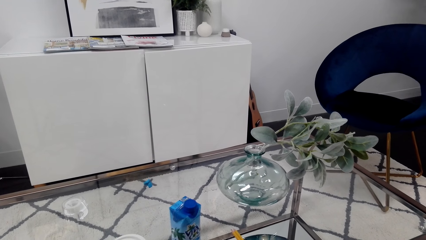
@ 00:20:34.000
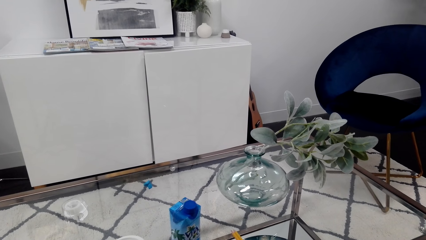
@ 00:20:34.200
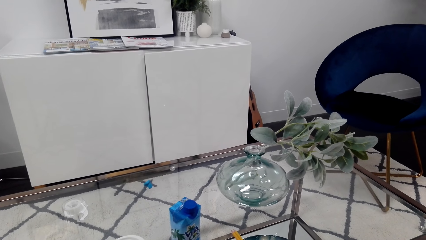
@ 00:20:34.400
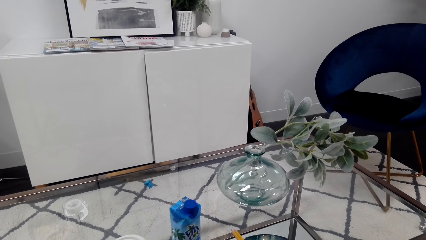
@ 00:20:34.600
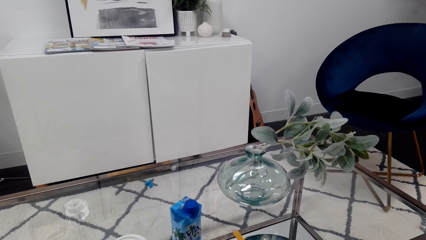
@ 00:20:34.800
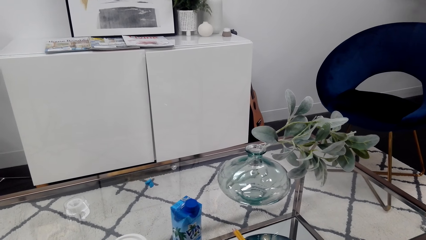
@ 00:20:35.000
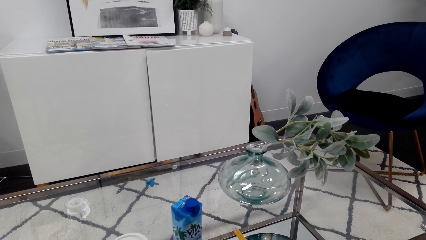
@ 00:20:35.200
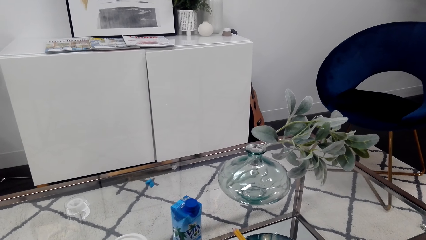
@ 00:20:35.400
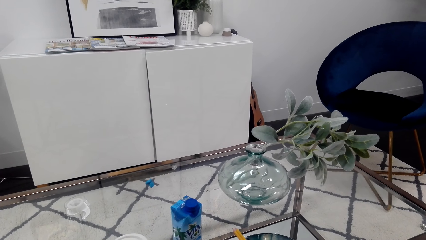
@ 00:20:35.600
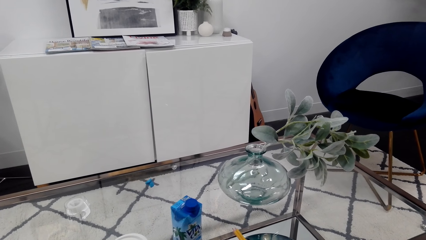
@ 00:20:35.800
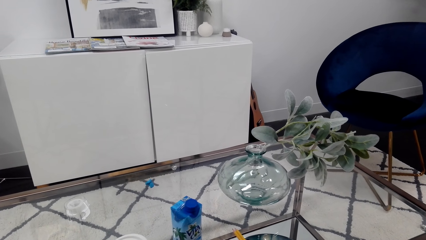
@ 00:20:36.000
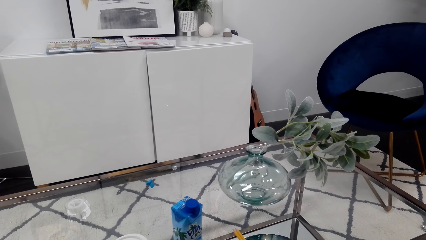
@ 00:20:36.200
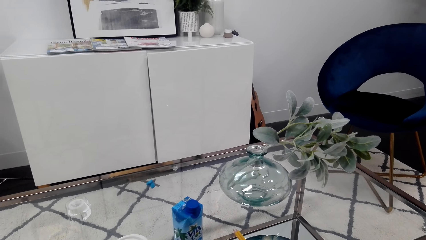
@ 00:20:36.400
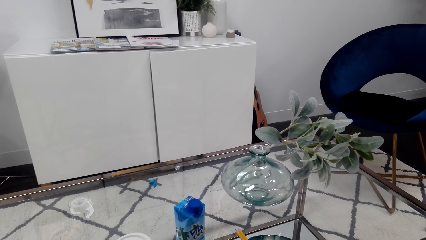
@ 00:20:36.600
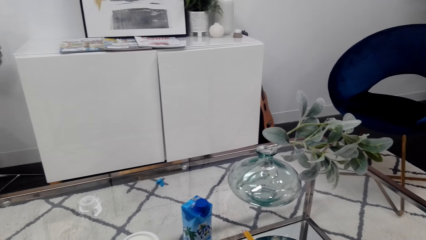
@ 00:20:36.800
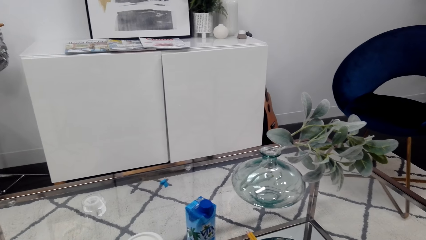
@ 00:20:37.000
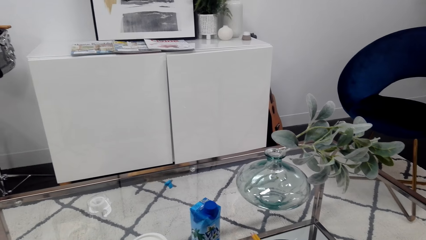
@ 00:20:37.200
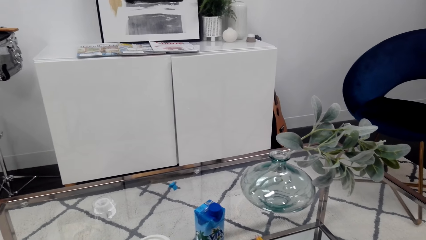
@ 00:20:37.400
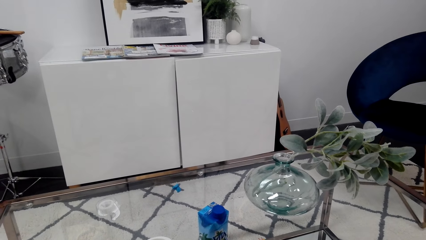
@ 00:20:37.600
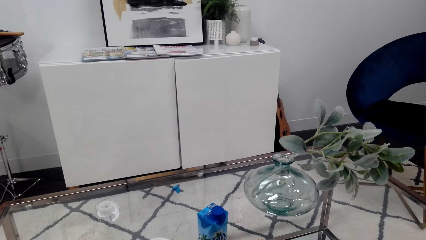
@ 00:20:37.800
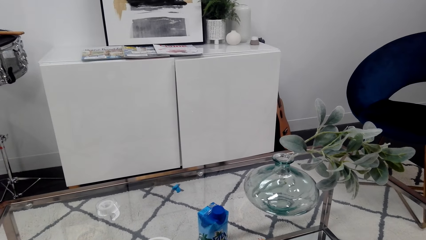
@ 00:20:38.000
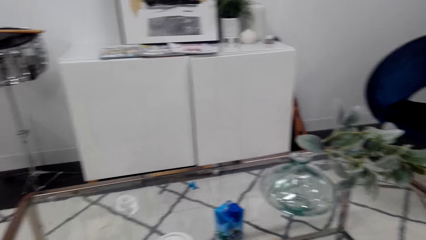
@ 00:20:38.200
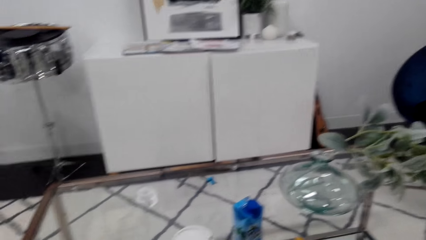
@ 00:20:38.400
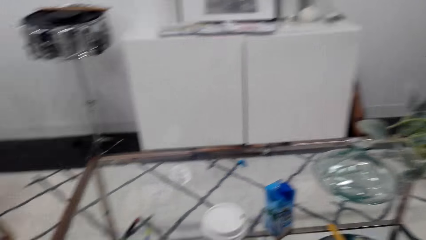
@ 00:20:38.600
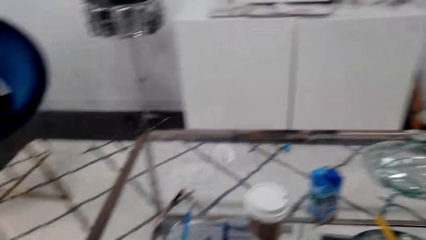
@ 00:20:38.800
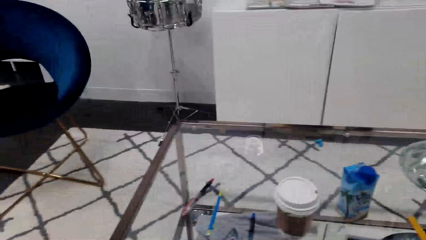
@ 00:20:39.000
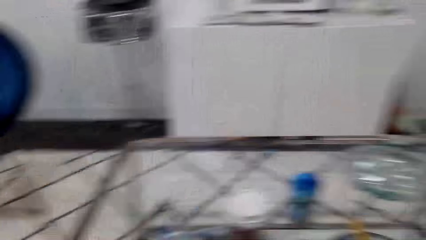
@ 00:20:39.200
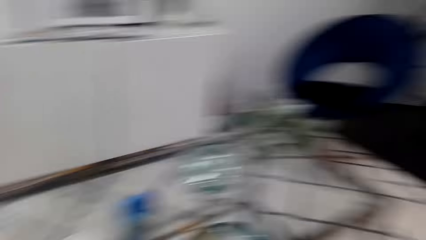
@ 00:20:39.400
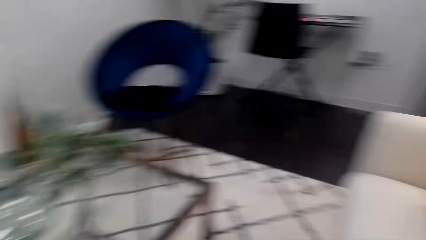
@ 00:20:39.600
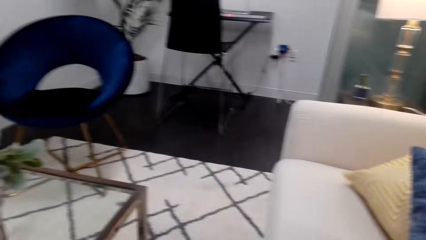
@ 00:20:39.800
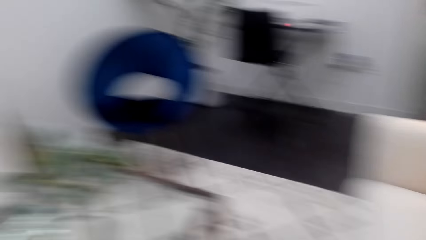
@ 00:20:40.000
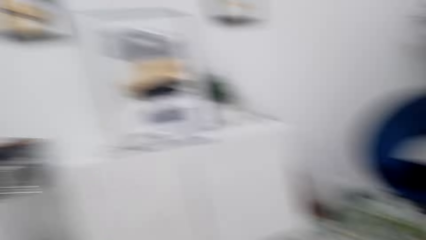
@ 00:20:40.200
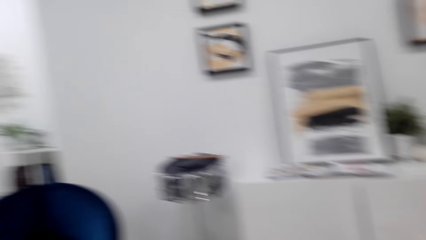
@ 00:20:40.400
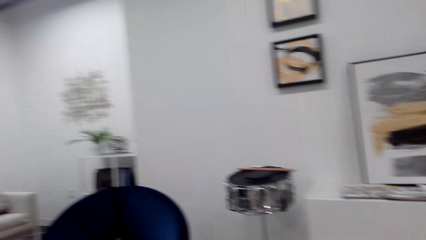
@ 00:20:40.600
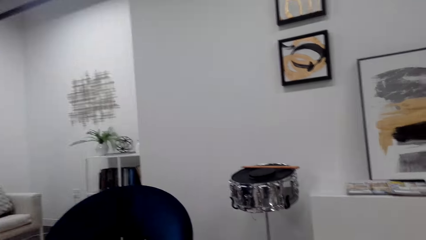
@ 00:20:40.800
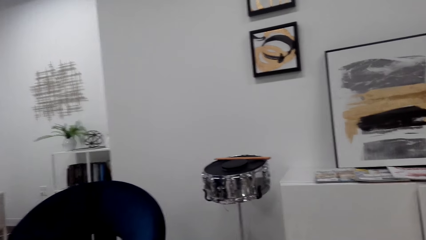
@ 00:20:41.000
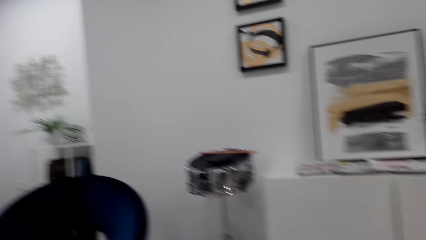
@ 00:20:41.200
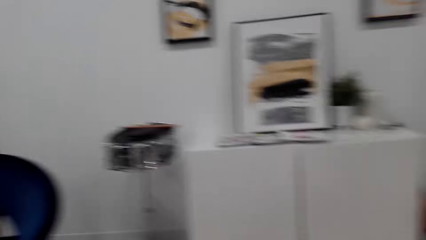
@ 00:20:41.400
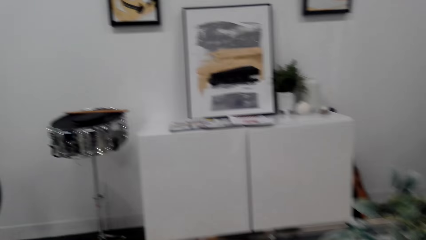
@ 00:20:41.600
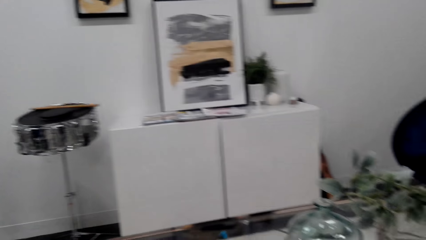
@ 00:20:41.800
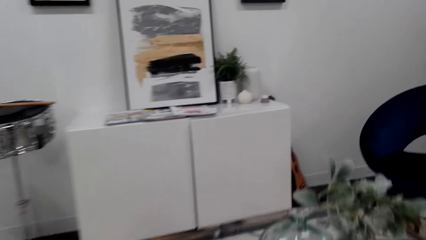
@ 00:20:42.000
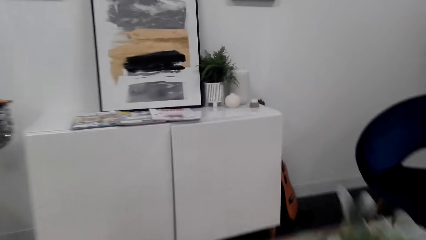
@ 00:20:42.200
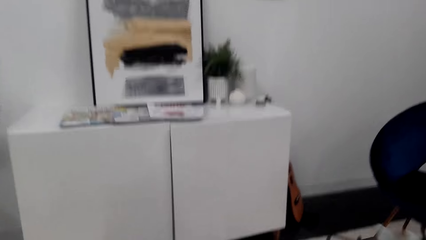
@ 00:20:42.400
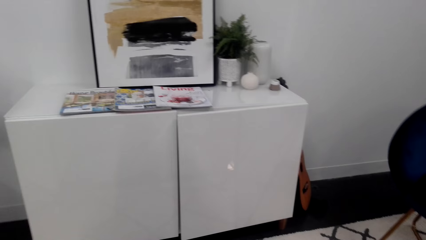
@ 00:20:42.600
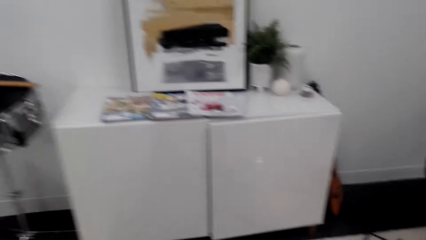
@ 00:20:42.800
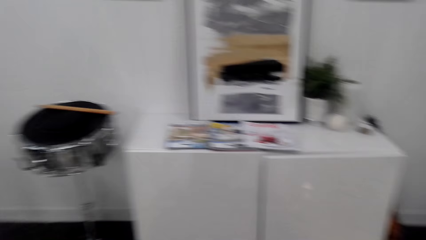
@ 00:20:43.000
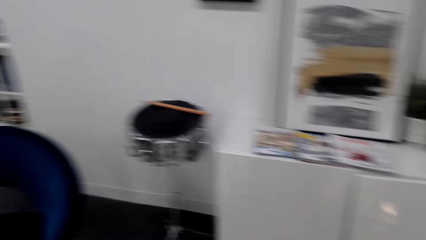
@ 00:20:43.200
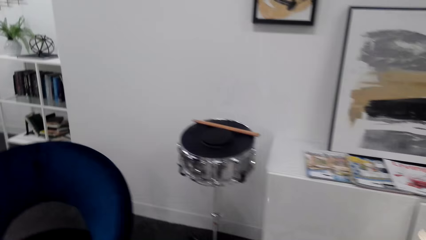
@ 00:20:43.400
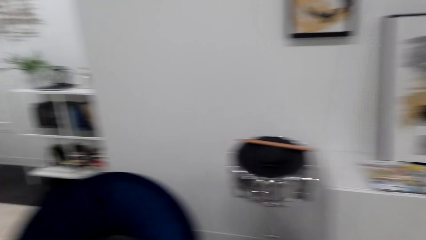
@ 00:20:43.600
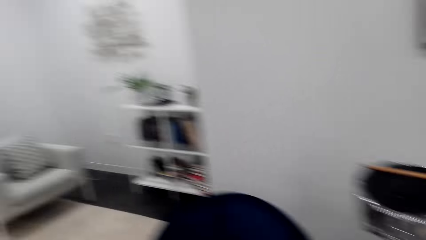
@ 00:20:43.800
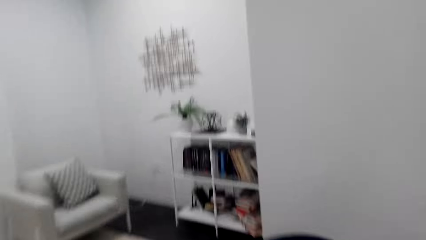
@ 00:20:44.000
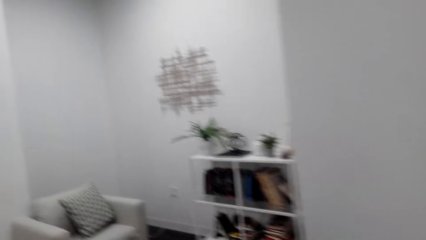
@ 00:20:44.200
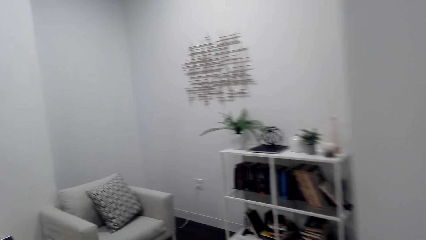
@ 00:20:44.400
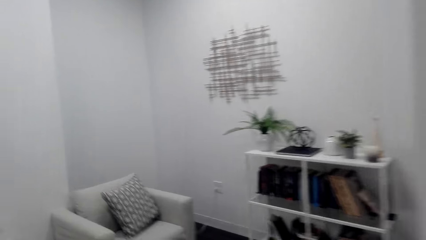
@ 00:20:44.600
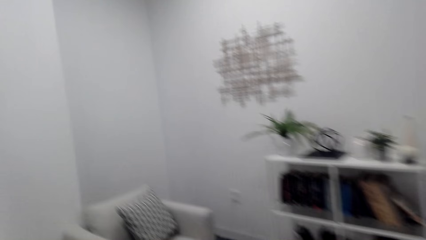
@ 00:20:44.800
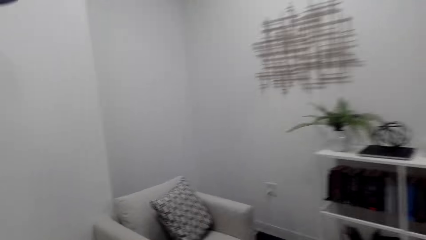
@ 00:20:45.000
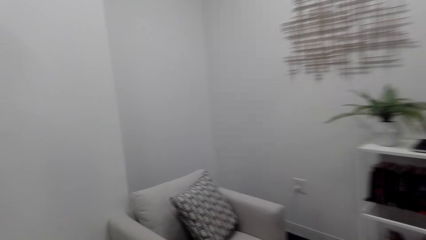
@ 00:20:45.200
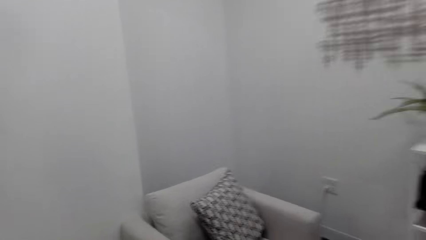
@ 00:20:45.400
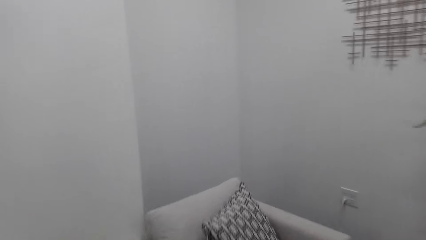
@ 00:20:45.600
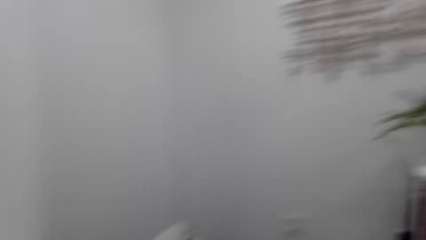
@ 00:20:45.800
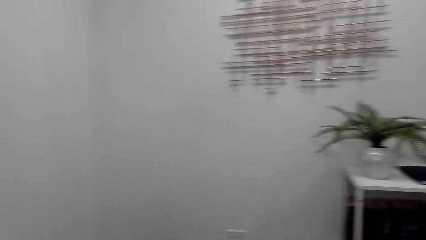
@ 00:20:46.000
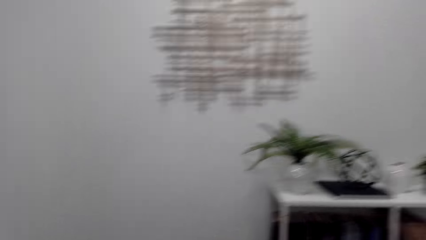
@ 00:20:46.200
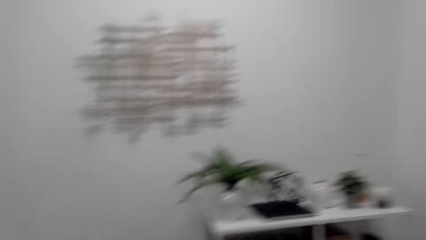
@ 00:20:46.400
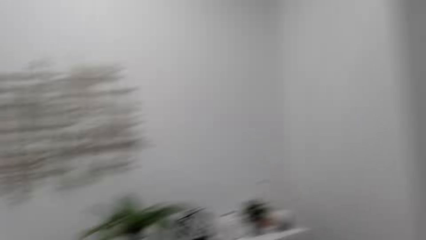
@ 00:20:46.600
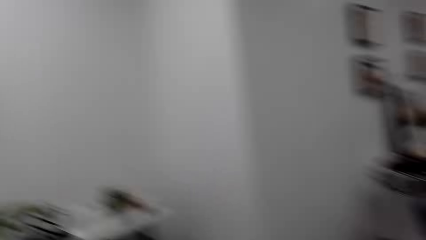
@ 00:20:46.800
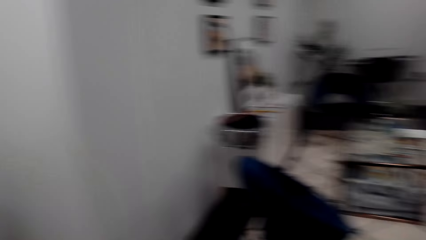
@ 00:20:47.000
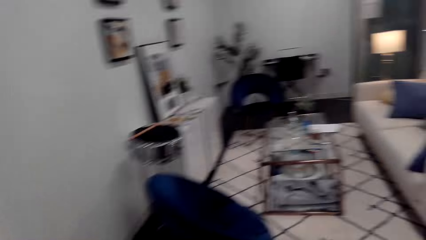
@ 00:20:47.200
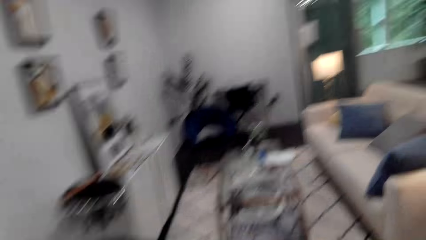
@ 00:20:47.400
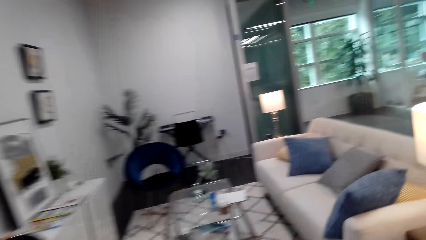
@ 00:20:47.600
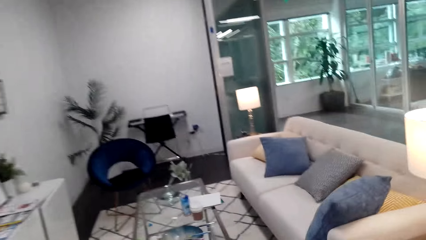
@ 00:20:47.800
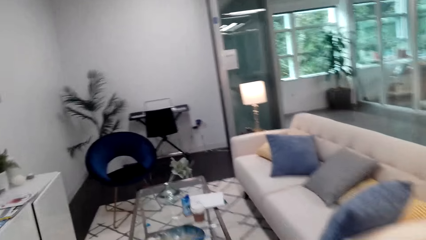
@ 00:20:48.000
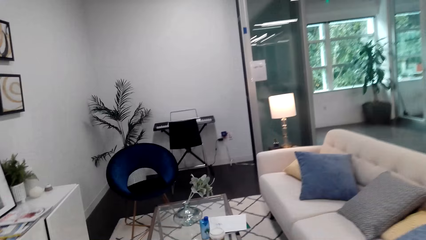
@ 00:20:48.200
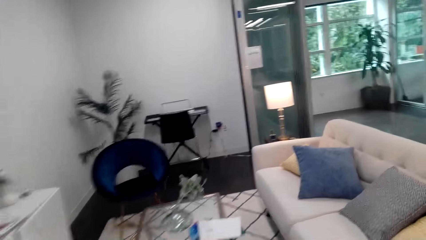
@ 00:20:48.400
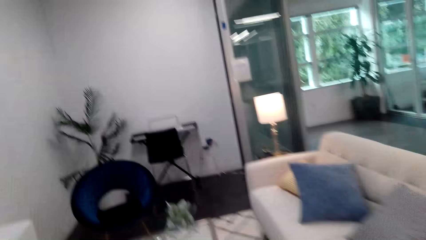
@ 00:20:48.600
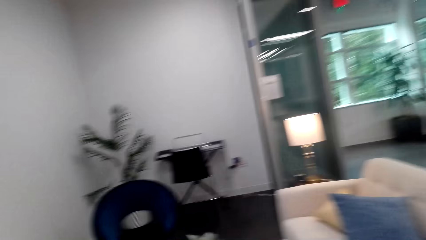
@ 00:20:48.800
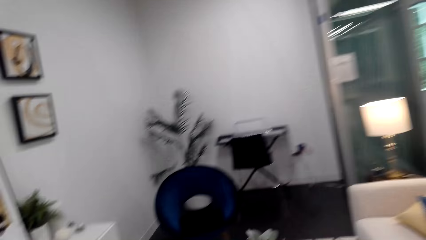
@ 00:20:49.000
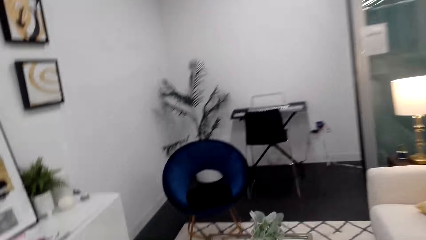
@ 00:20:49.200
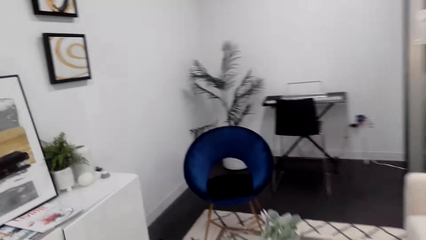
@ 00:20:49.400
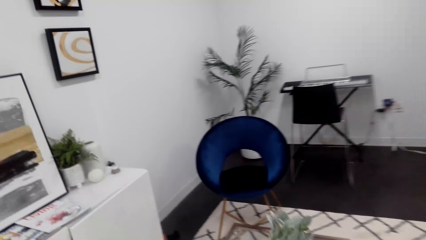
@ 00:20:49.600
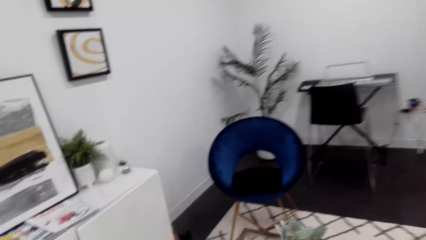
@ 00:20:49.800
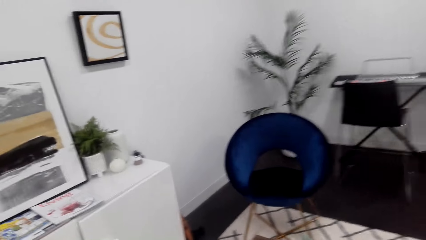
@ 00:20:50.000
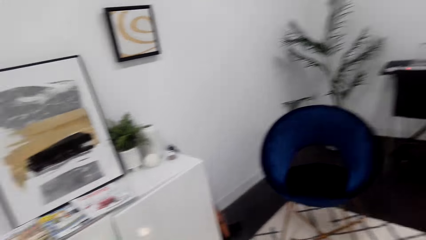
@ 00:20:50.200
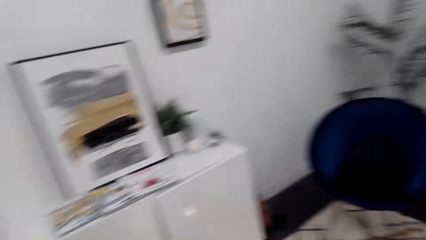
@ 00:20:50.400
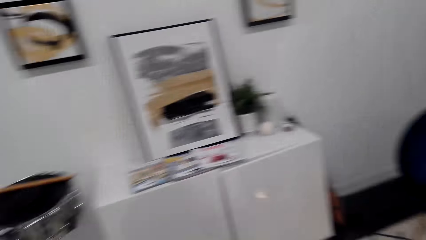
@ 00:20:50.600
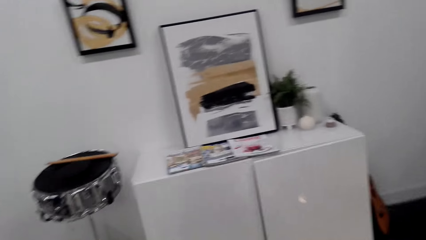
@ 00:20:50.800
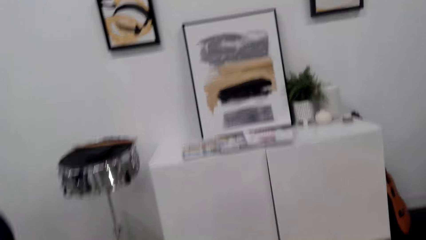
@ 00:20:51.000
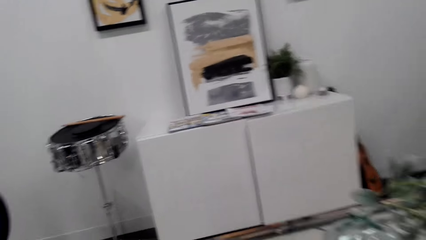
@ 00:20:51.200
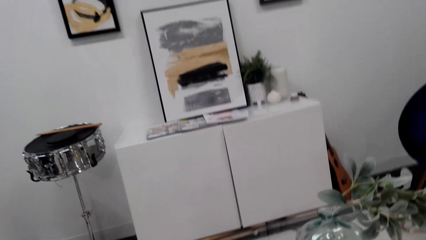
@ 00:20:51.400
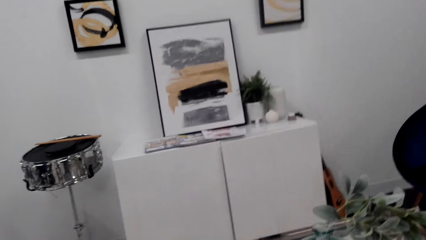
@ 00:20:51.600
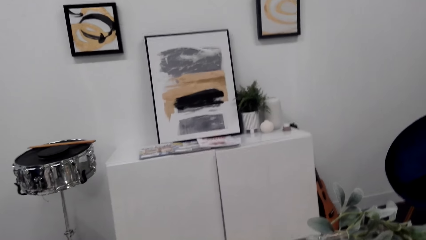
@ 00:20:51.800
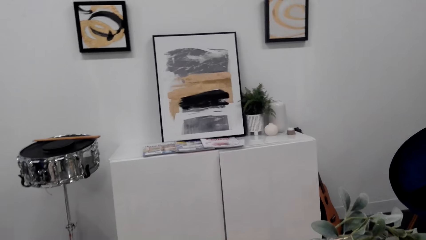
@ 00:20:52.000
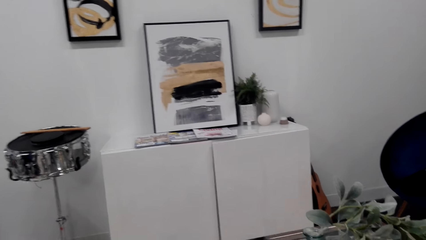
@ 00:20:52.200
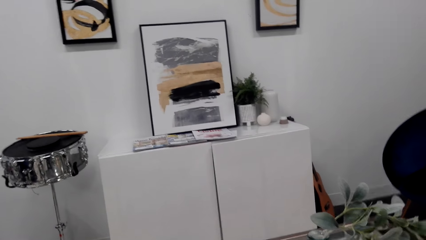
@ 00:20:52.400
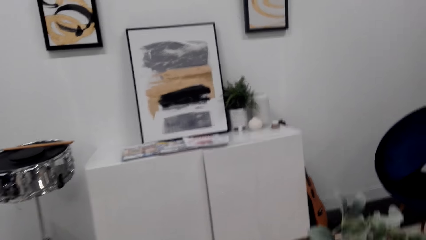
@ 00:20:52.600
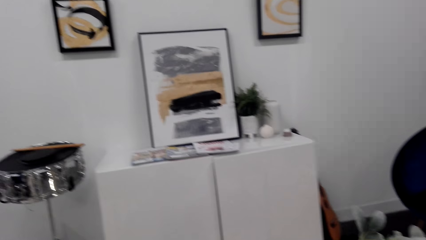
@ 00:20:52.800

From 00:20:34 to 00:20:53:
The camera wearer walks around the room. They speak on the phone and sit on a couch.
